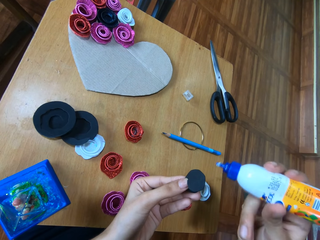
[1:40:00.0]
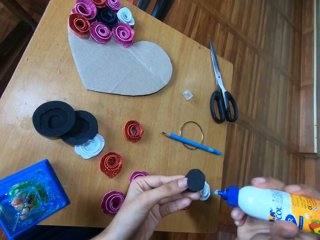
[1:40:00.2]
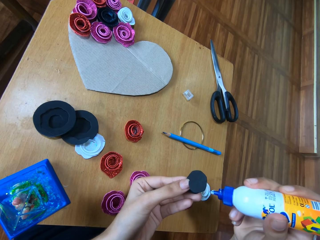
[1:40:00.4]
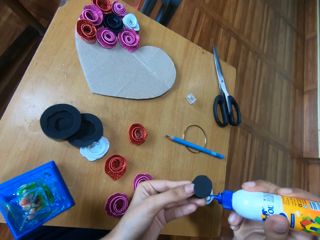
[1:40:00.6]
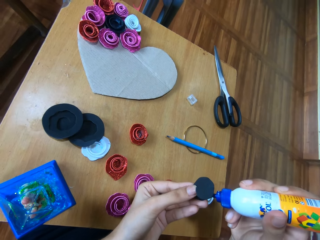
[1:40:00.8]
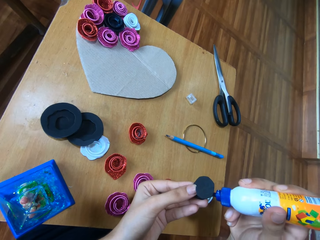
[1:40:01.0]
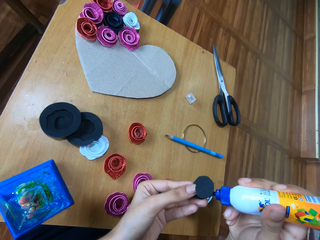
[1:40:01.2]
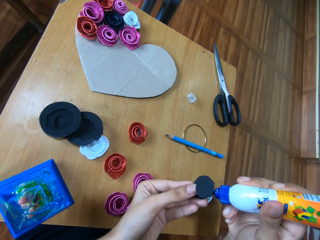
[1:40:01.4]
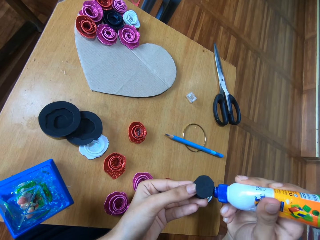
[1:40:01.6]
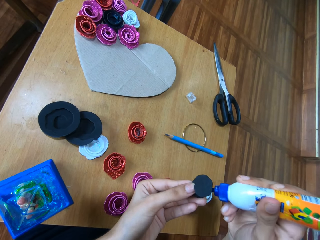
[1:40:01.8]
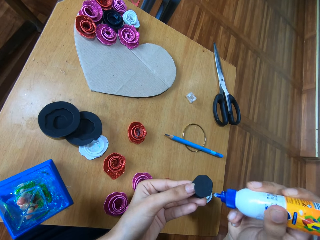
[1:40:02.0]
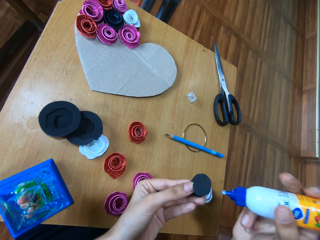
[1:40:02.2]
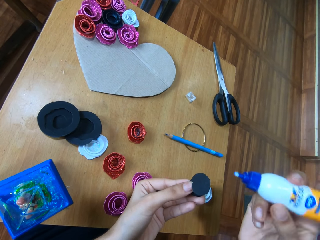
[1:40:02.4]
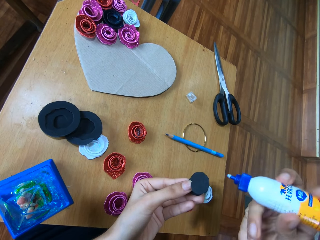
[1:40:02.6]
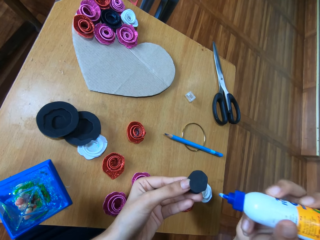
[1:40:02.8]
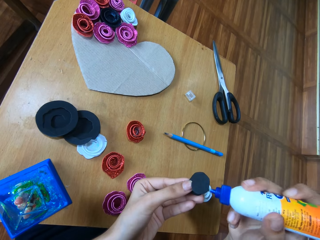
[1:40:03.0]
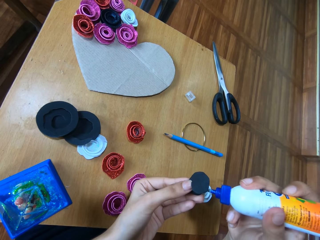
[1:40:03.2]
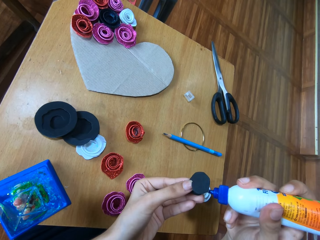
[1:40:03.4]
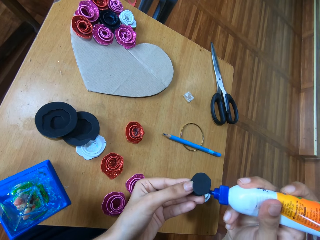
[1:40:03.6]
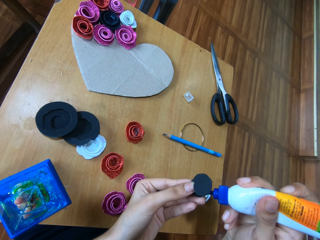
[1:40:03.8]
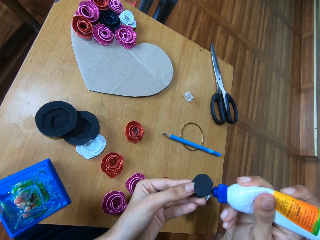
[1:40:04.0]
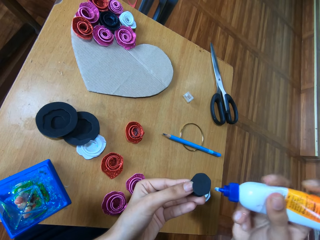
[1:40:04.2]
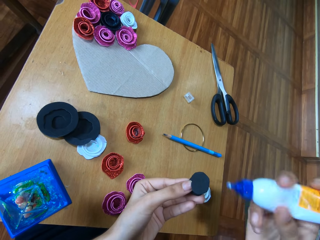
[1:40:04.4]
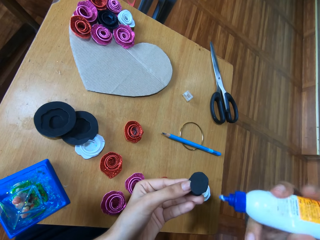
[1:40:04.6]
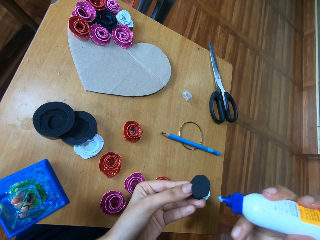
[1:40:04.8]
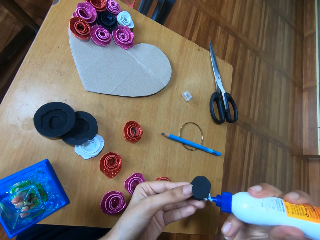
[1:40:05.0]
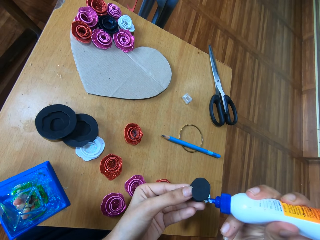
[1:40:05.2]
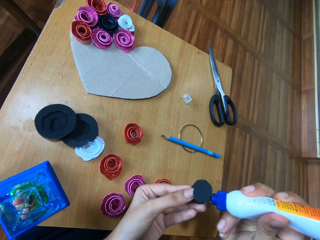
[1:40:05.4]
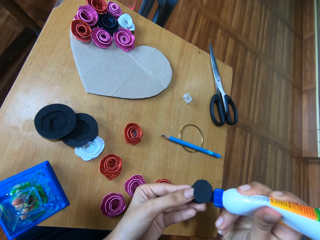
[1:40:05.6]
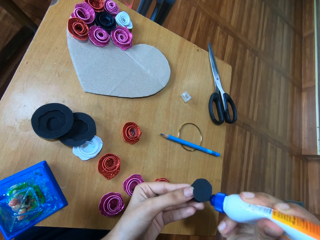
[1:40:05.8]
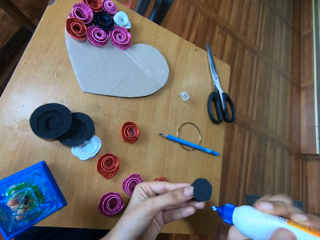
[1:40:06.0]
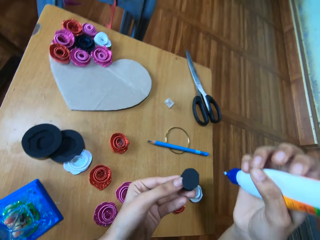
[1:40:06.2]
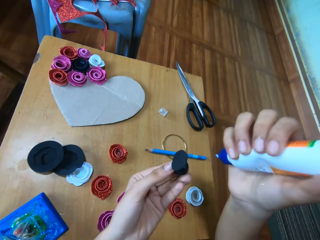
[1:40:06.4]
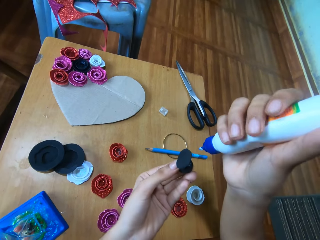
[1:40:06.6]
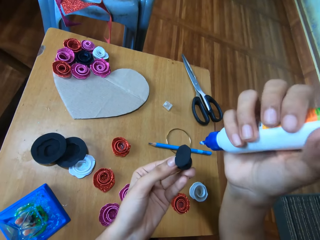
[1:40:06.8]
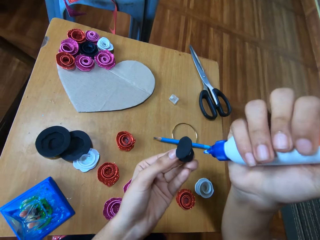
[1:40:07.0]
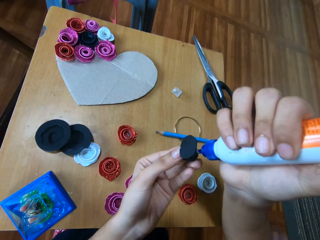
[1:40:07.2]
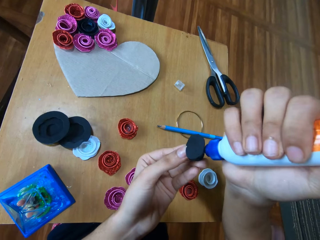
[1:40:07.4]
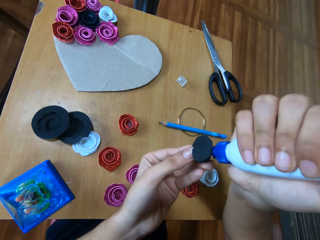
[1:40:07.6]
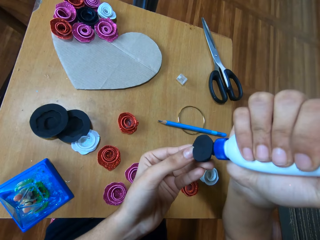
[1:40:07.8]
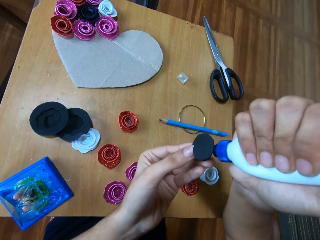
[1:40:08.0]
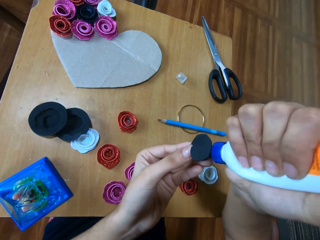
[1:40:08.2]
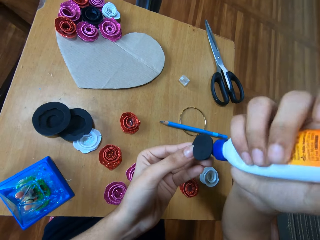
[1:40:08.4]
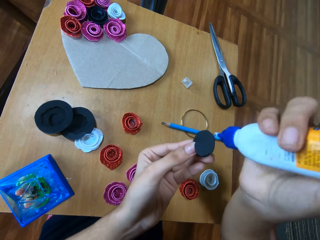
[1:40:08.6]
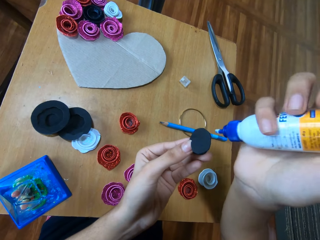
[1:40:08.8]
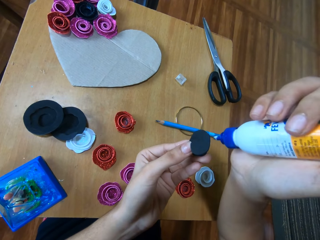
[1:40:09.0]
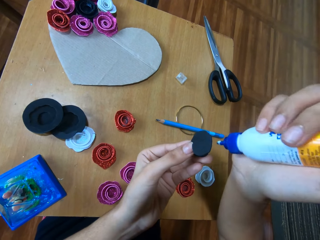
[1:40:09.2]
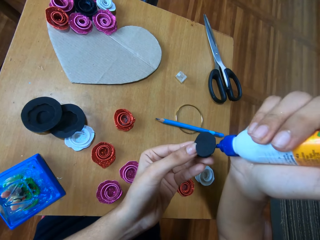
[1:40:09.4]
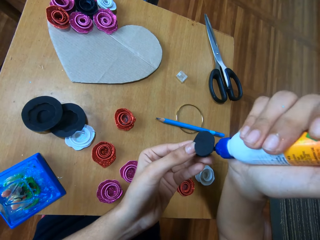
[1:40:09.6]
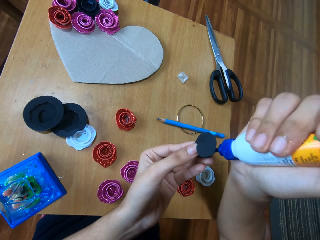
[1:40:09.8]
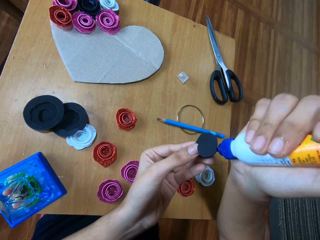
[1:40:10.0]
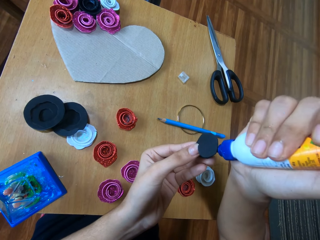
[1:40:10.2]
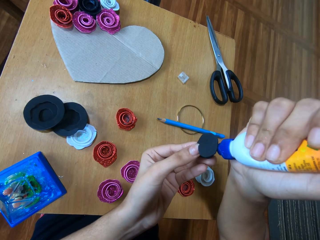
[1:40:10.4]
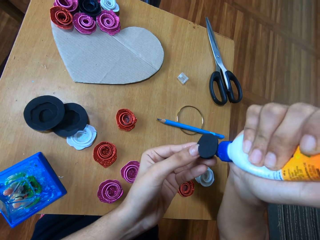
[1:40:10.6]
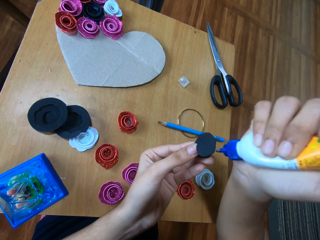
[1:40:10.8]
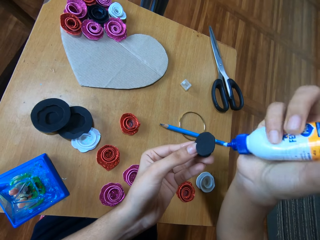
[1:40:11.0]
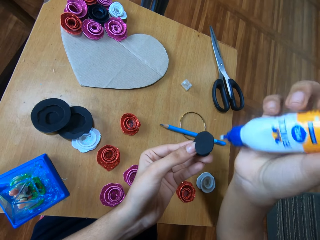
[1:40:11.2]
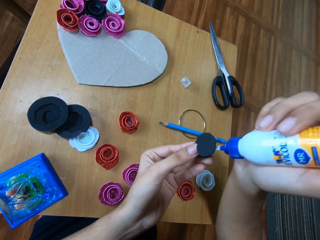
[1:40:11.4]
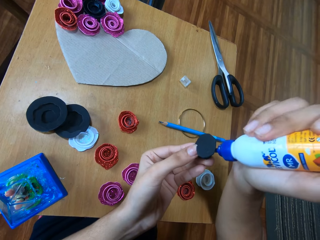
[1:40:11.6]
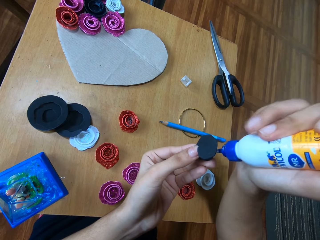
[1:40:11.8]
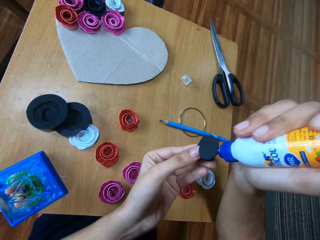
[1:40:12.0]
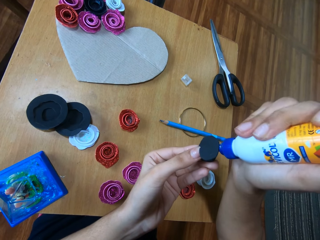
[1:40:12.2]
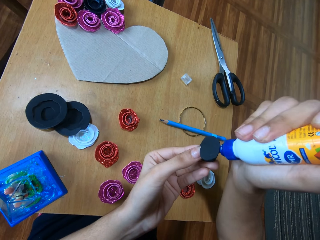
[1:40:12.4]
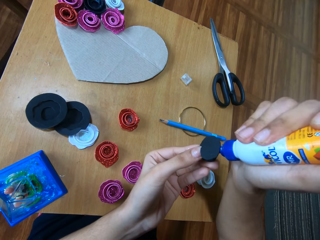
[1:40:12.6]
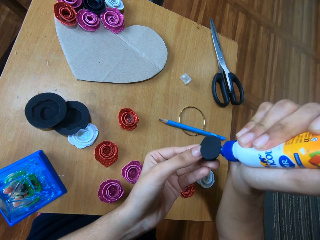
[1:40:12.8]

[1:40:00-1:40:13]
The camera wearer squeezes the glue. They apply the glue on the paper. They squeeze the glue. They apply the glue on the paper. They squeeze the glue. They apply the glue on the paper. They squeeze the glue. They apply the glue on the paper. They squeeze the glue. They apply the glue on the paper. They squeeze the glue.

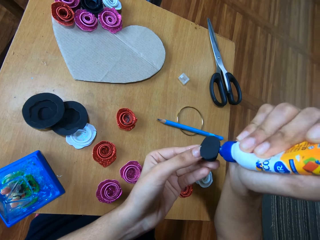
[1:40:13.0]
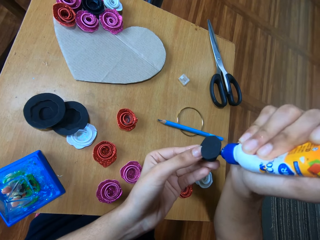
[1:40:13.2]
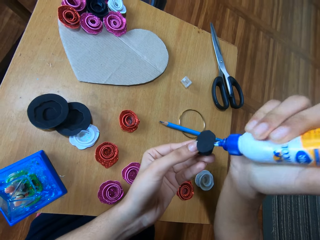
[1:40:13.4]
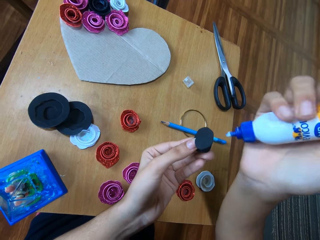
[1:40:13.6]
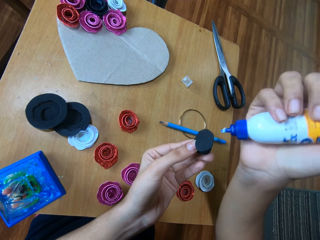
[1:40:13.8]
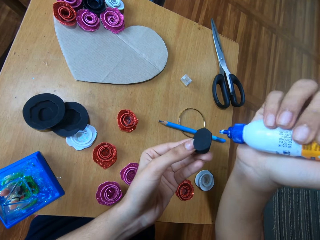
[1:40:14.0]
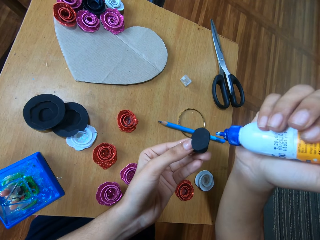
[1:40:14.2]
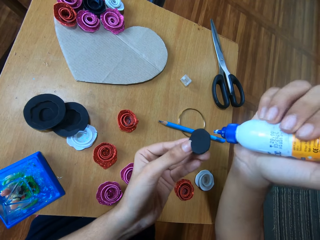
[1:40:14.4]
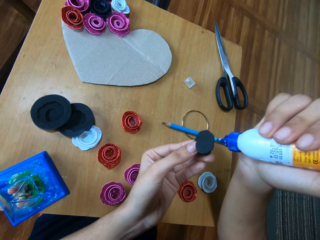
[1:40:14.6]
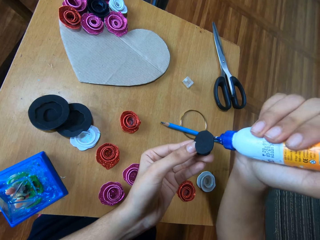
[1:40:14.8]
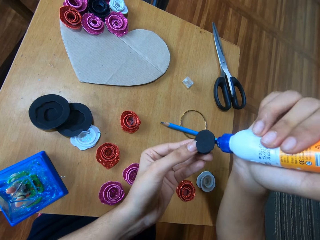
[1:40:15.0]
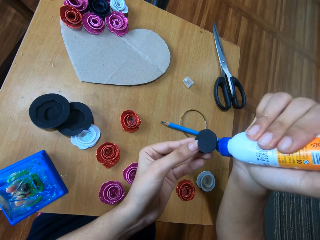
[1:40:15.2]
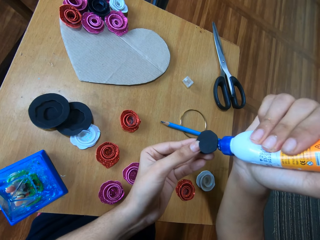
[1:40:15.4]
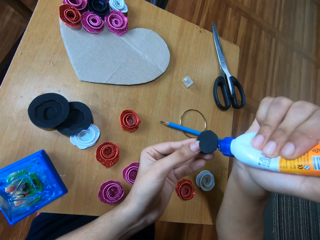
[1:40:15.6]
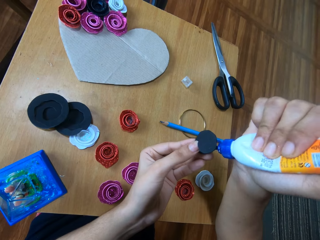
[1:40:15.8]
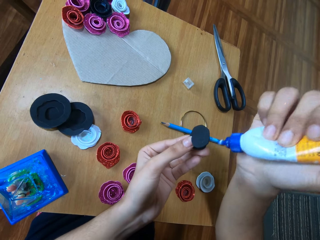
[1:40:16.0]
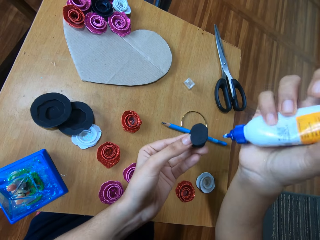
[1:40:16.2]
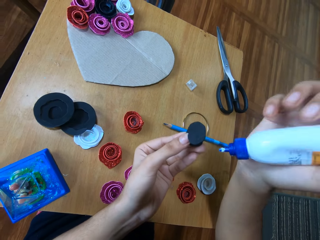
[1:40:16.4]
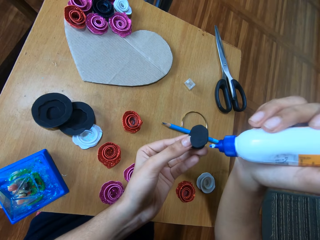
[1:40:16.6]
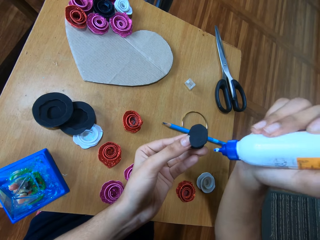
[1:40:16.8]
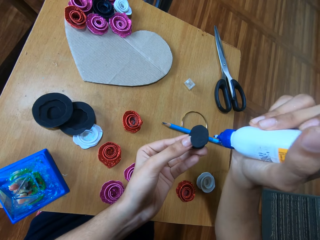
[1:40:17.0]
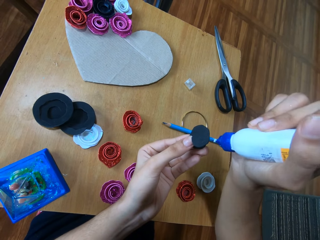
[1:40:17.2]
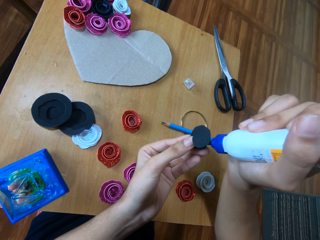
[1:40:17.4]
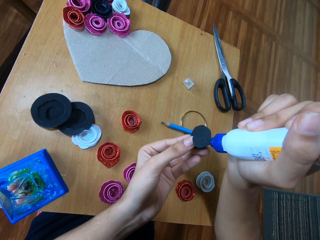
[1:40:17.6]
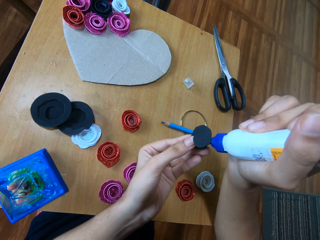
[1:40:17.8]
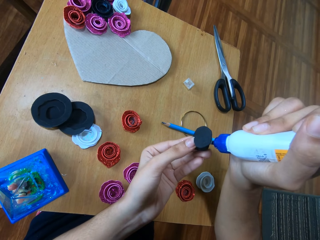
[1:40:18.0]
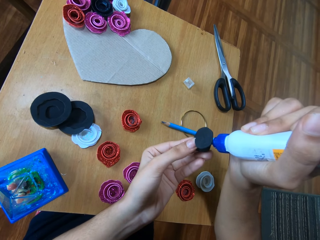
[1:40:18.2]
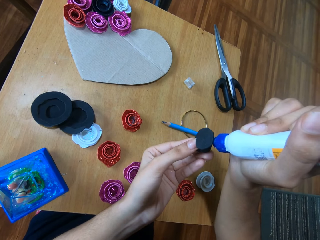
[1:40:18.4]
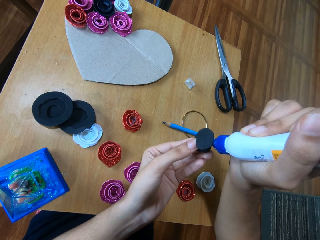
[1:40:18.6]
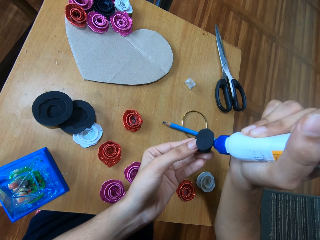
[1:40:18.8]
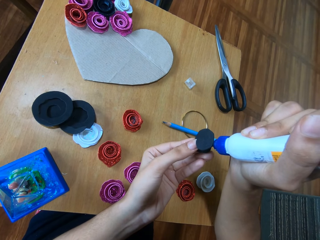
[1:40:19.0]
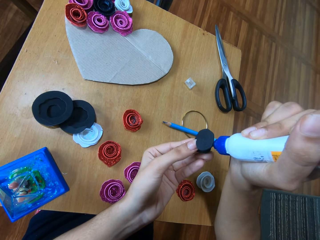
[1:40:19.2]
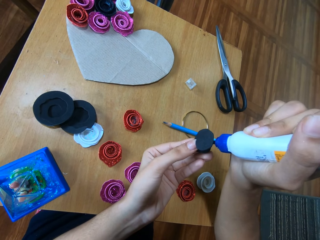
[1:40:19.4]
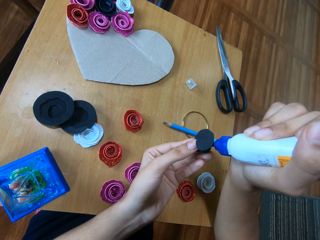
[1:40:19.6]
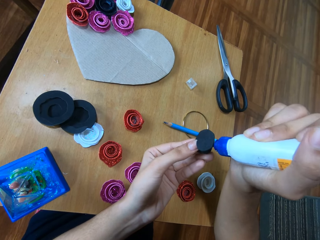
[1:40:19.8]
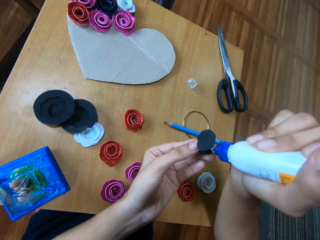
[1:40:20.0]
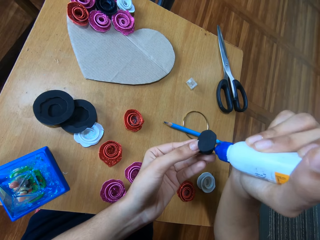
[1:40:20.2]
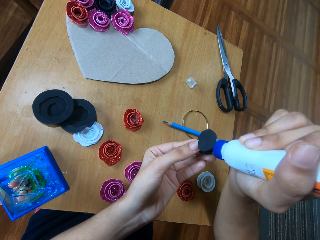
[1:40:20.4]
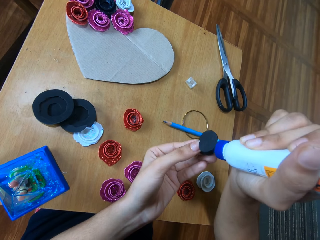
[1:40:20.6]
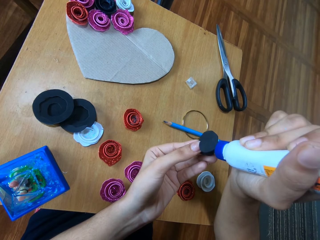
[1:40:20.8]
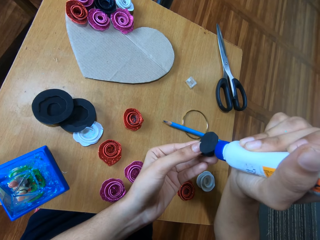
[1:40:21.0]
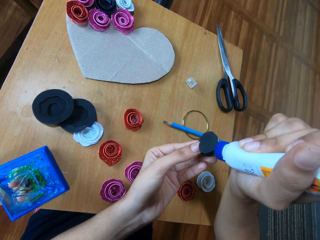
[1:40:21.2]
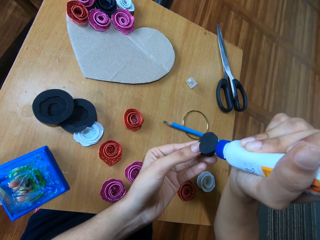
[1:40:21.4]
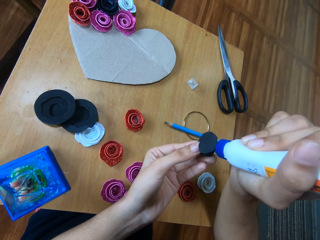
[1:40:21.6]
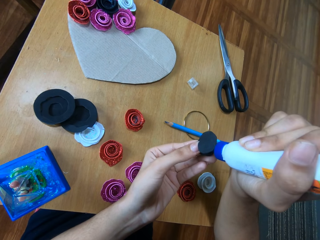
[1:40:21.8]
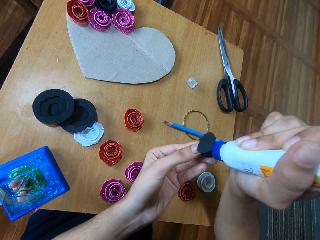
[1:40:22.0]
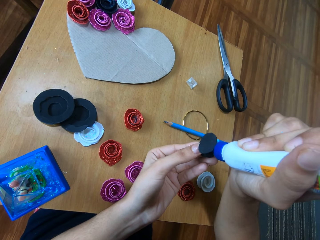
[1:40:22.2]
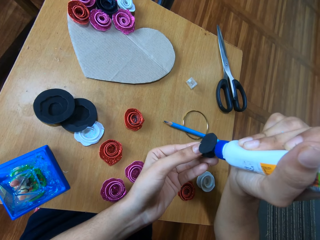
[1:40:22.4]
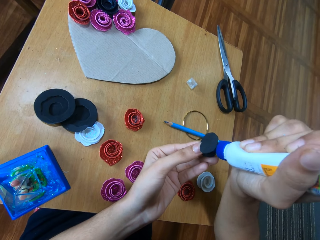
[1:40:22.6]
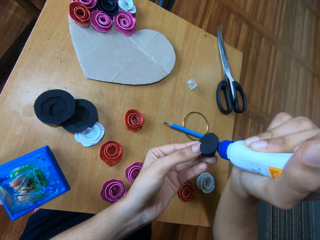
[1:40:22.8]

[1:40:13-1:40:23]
The camera wearer applies the glue on the paper. They squeeze the glue. They apply the glue on the paper. They squeeze the glue. They apply the glue on the paper.
